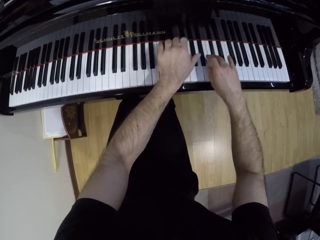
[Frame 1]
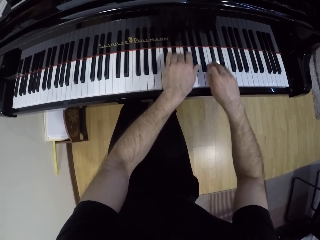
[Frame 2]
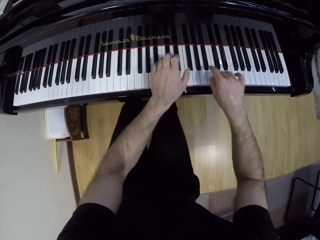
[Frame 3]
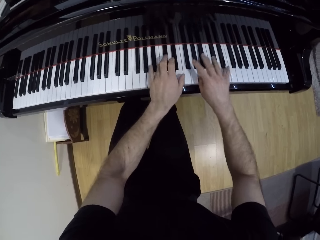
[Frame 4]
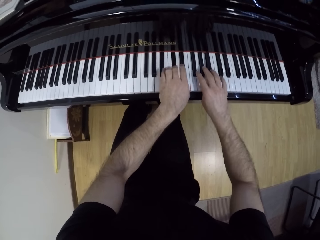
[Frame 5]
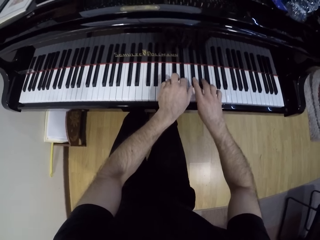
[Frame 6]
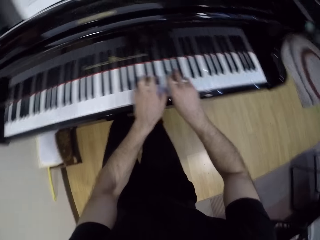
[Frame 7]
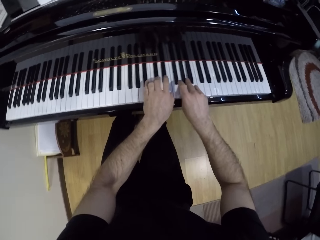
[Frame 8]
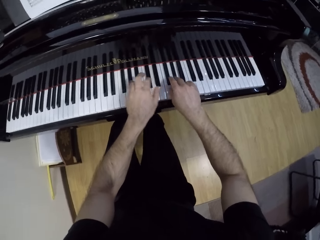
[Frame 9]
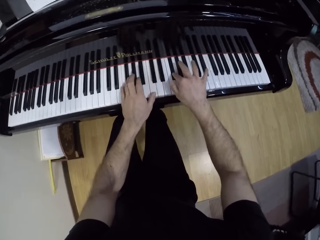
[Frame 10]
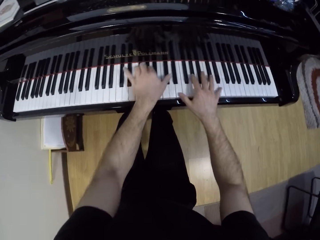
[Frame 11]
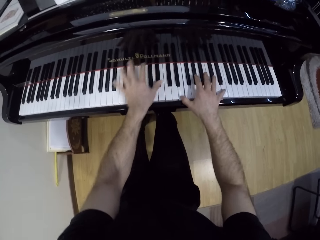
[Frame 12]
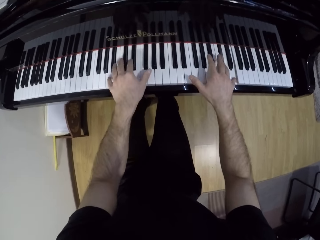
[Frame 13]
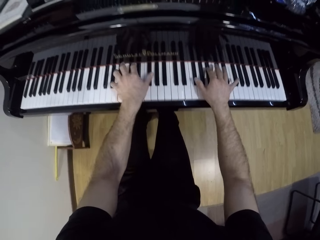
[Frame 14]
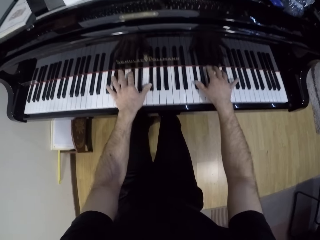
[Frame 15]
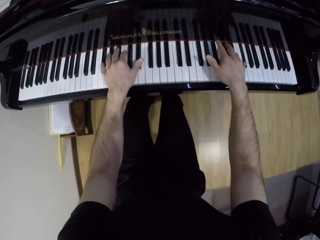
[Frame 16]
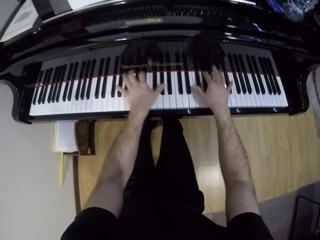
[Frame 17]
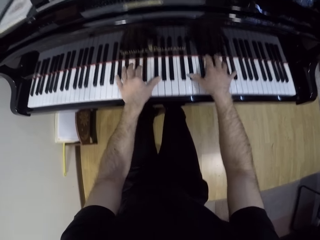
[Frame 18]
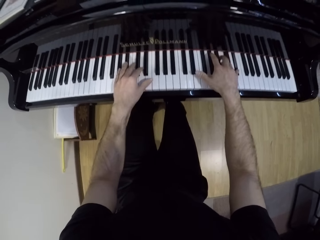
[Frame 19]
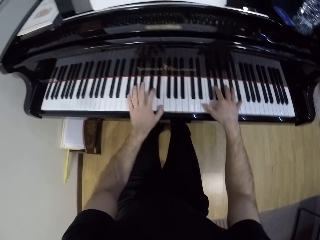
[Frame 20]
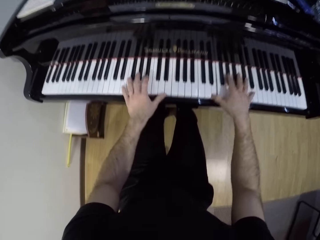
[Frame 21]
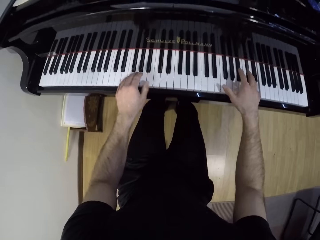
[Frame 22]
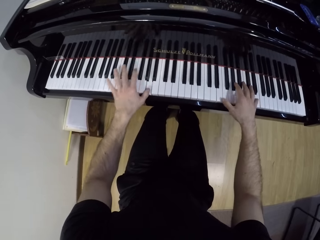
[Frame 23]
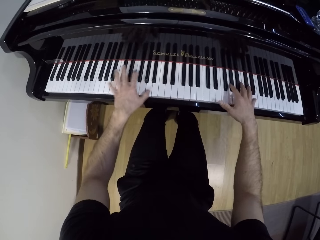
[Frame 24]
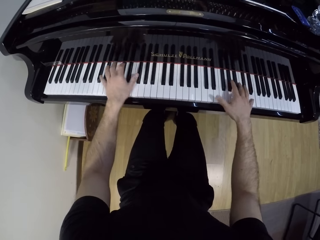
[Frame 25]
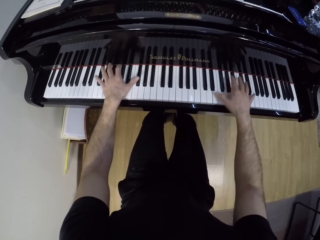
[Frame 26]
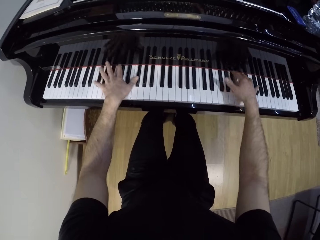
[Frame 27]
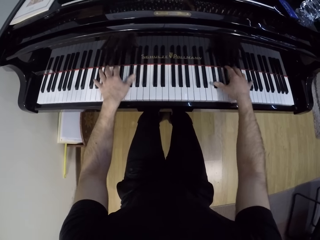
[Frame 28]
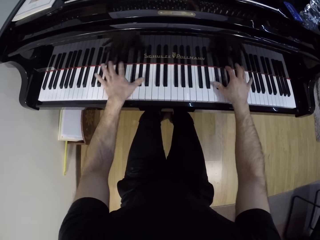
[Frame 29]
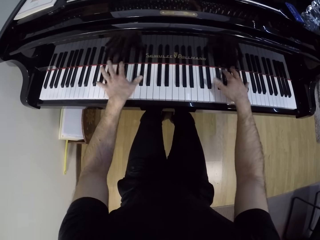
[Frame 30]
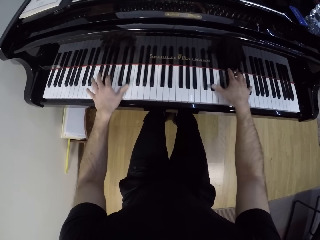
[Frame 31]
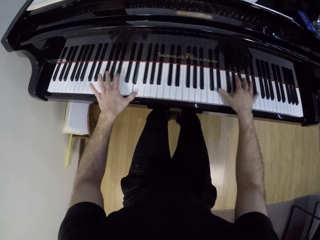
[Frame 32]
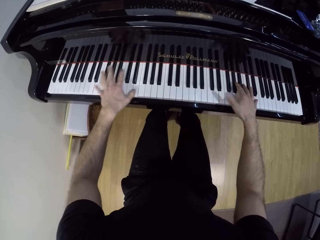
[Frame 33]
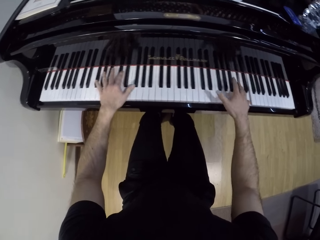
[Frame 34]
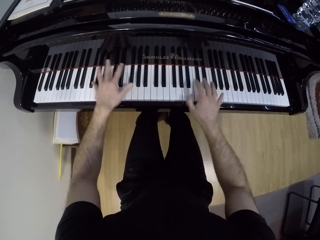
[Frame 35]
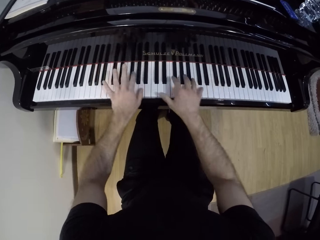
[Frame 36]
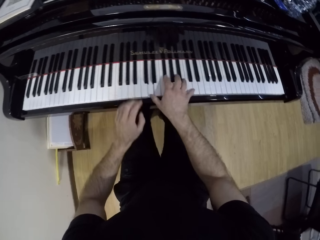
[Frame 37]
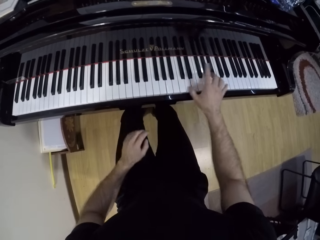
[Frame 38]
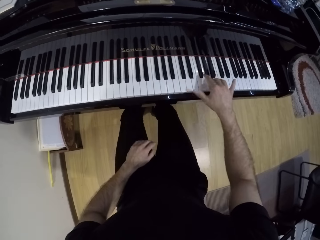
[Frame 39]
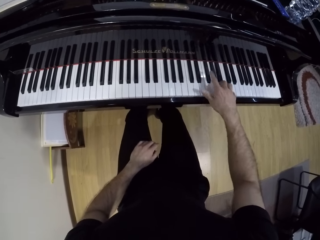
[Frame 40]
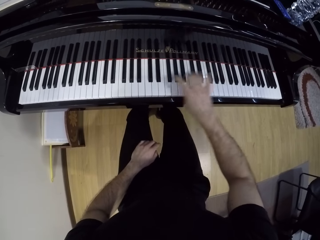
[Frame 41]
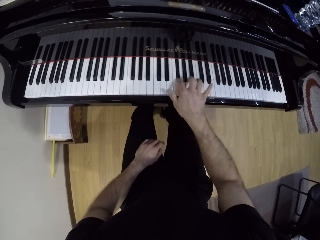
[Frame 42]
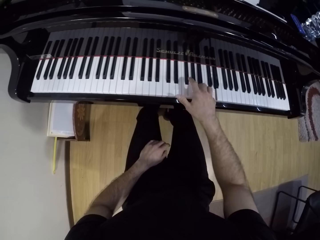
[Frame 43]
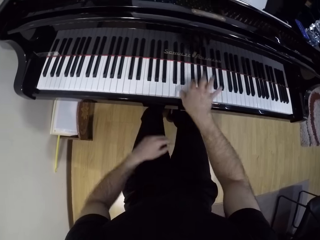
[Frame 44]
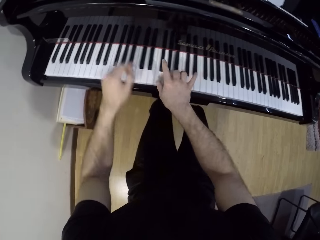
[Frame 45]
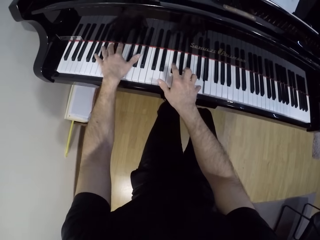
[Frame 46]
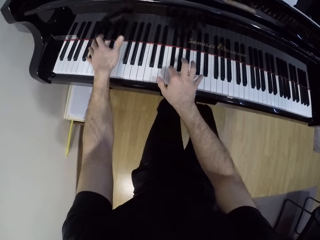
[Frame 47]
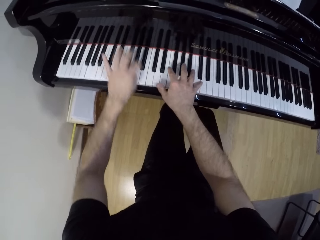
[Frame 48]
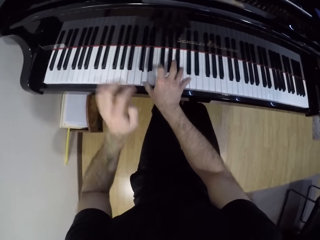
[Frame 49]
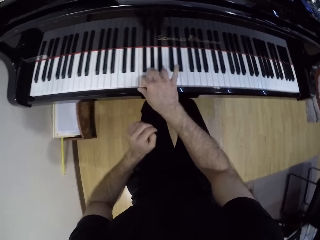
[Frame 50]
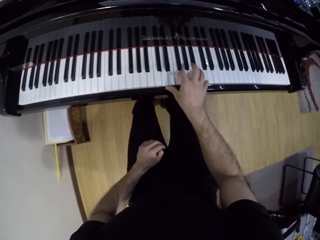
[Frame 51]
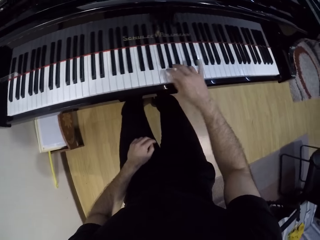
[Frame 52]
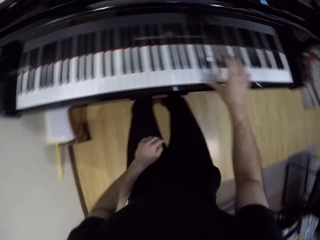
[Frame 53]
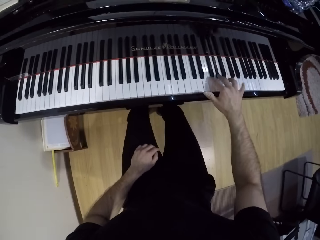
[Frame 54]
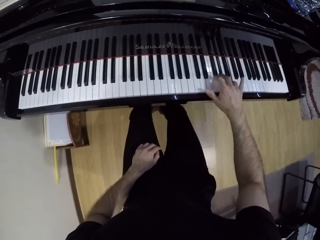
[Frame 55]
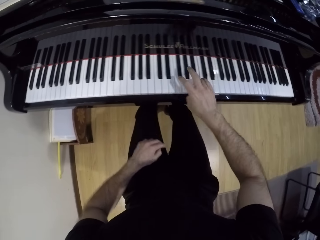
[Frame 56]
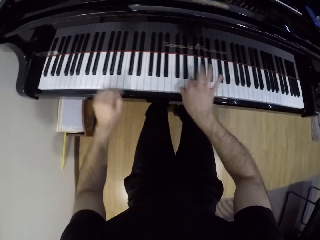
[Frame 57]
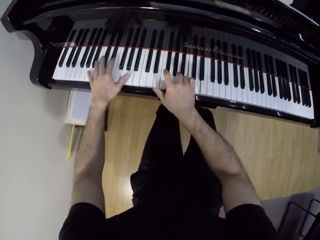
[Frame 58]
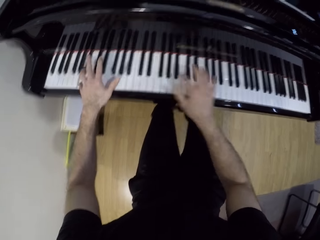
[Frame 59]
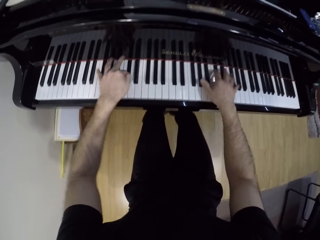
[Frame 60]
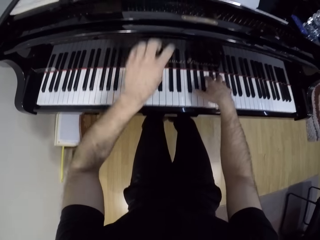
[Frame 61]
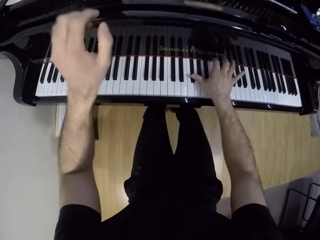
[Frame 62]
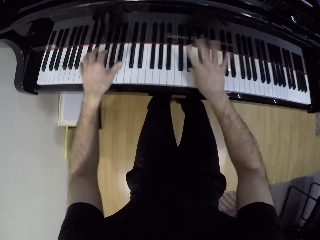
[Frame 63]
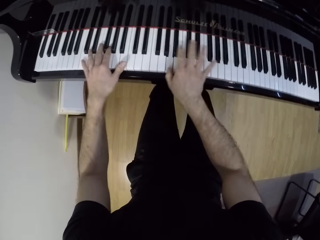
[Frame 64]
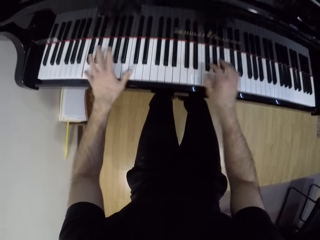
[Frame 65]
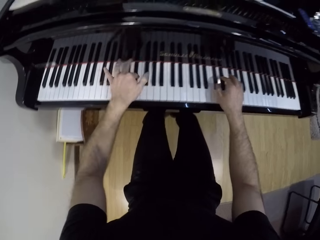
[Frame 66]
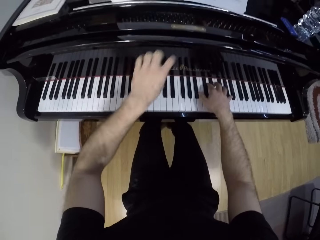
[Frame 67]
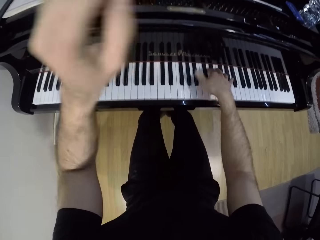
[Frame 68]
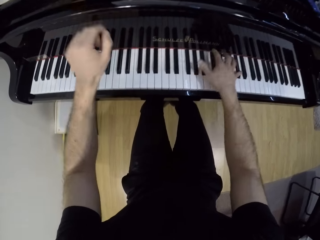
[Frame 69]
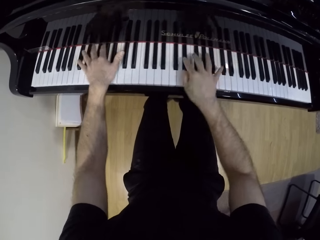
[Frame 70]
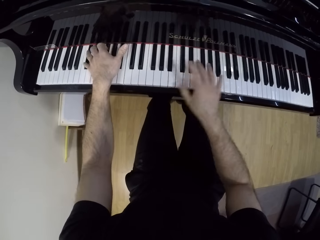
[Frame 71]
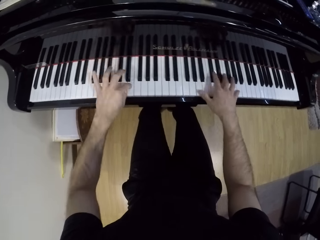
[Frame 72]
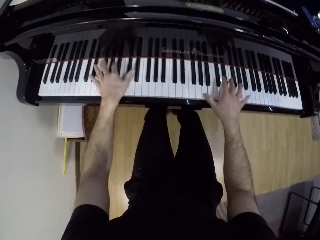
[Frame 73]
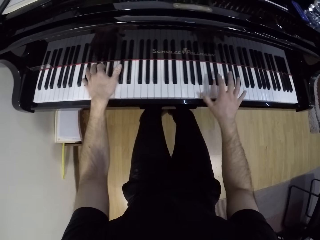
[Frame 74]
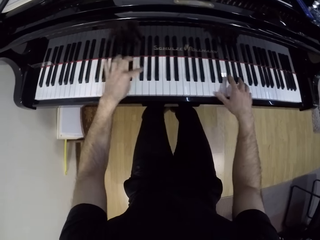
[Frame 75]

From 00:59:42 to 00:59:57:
The camera wearer places his left hand on his left thigh. He plays the piano with his hands. He places his left hand on his left thigh. He plays the piano with his hands.

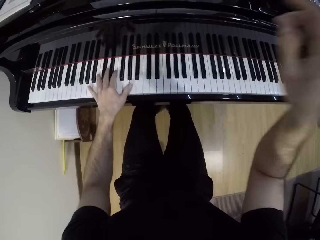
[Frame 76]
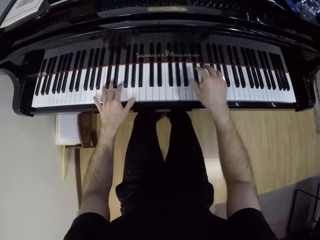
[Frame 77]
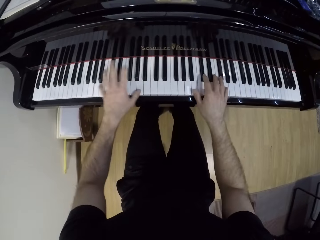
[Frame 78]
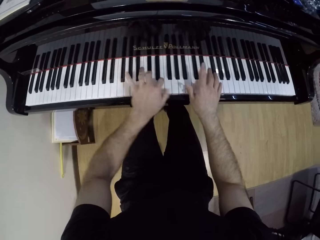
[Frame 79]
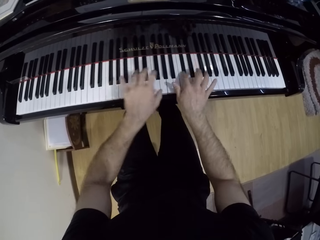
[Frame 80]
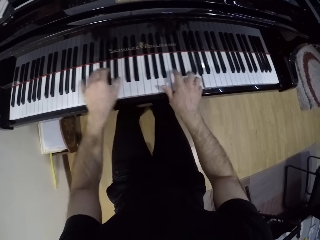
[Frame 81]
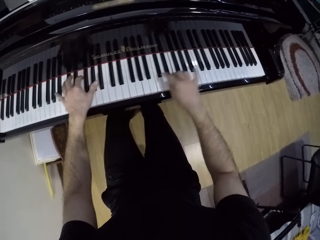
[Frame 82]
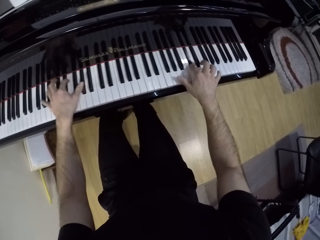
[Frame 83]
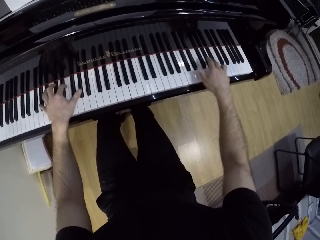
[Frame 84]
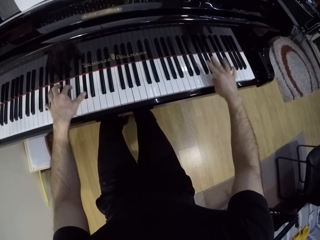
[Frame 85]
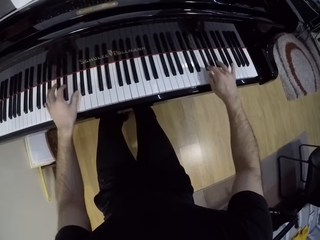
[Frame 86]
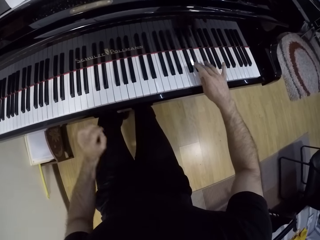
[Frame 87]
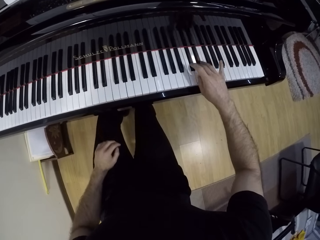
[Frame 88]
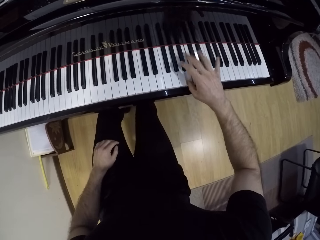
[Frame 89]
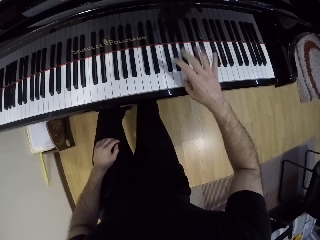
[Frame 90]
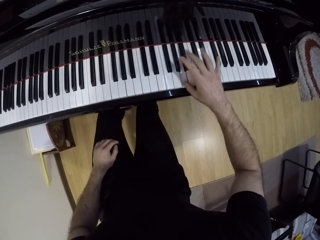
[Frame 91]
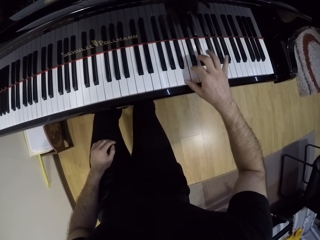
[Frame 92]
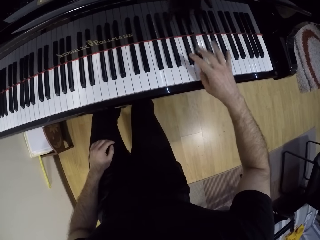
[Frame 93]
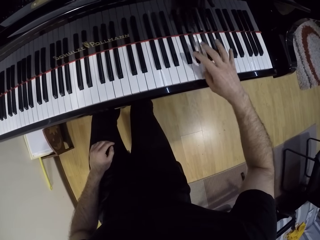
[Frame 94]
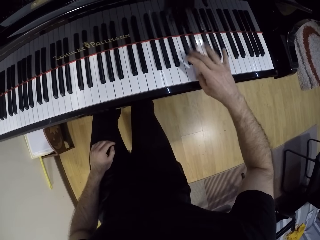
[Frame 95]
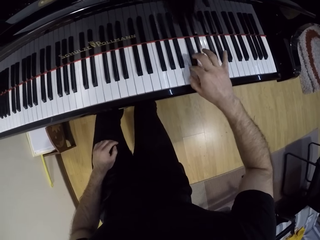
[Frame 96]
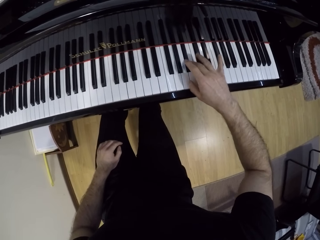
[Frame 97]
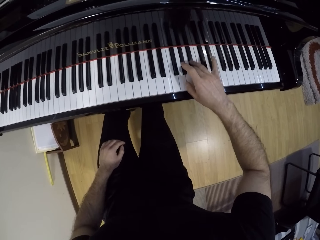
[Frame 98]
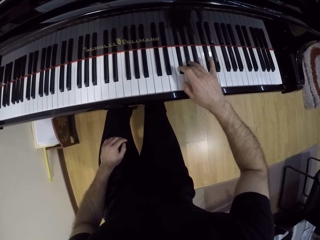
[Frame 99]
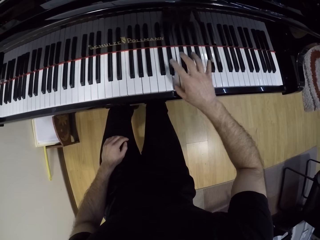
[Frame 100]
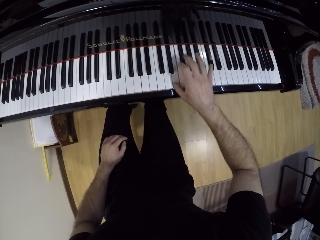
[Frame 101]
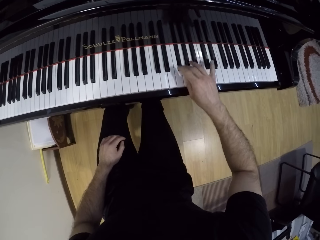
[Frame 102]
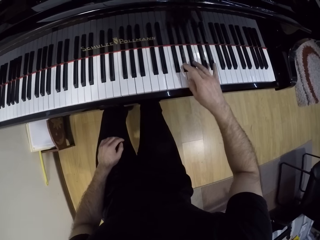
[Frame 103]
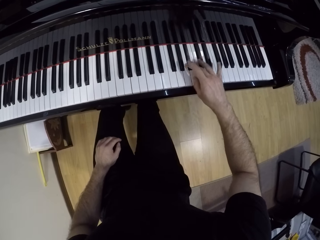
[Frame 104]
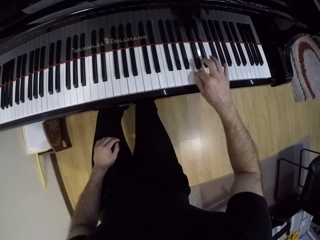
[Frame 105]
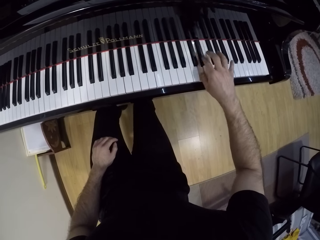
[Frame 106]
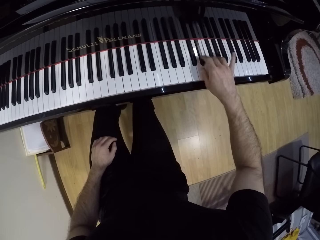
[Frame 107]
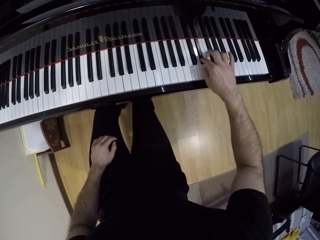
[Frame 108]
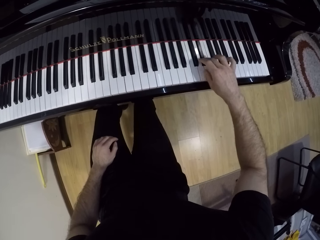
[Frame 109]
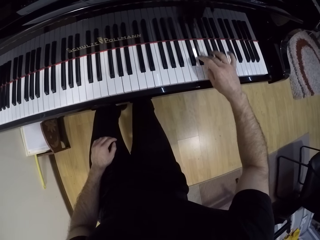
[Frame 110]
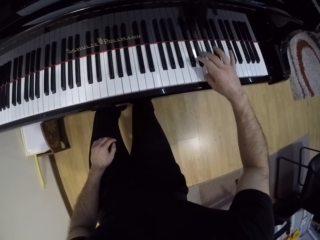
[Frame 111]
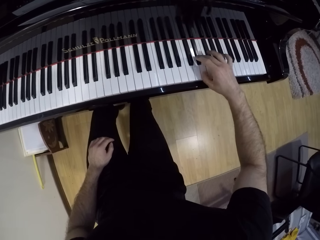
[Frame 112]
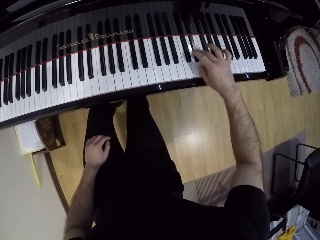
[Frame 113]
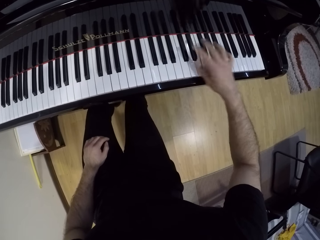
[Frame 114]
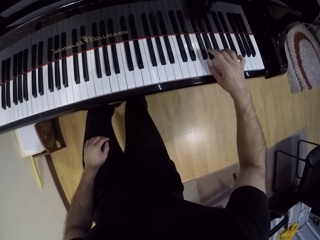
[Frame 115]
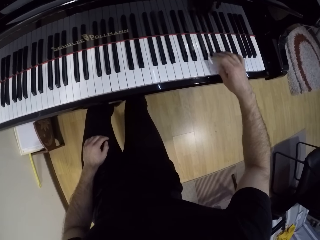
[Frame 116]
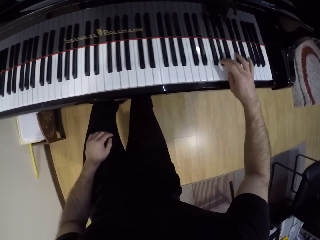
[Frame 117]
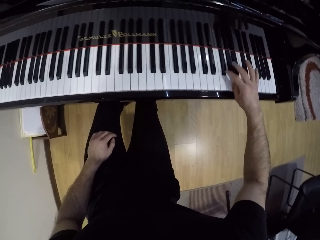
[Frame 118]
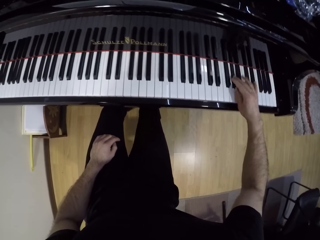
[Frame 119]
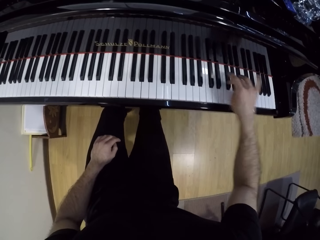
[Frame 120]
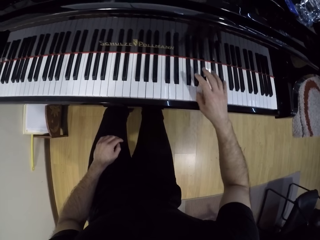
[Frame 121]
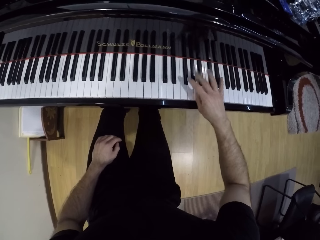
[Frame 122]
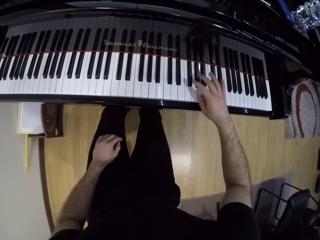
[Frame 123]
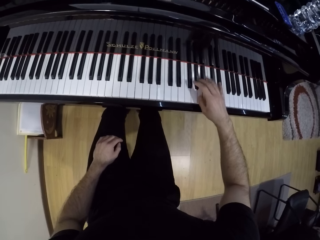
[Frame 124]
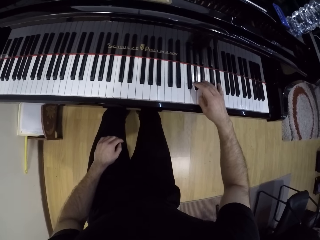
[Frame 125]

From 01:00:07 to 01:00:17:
The camera wearer places his left hand on his left thigh.
